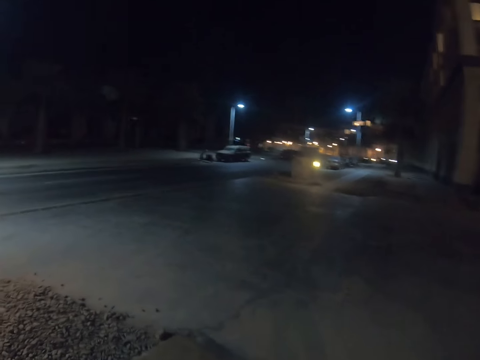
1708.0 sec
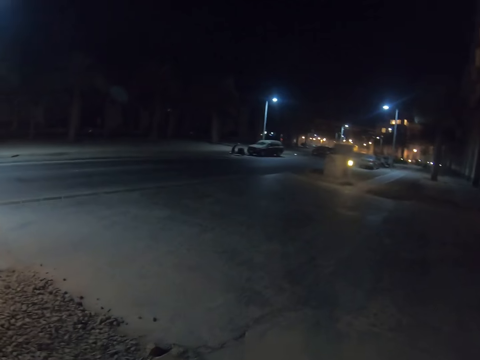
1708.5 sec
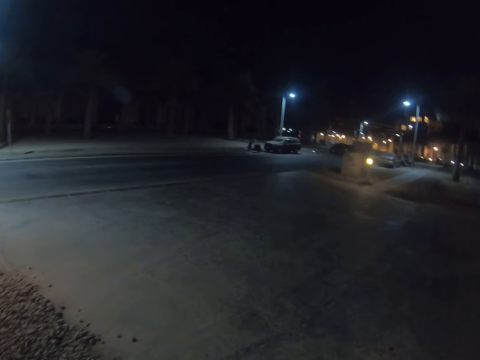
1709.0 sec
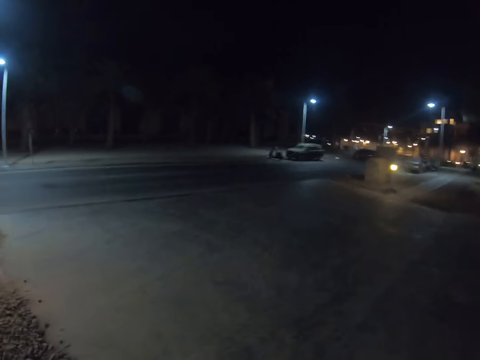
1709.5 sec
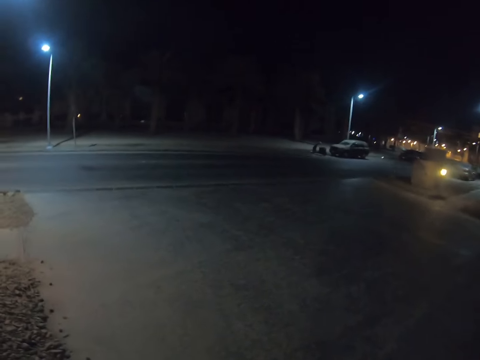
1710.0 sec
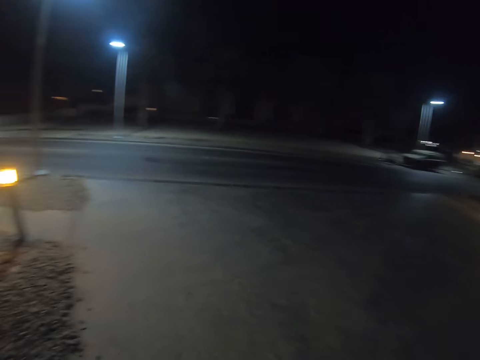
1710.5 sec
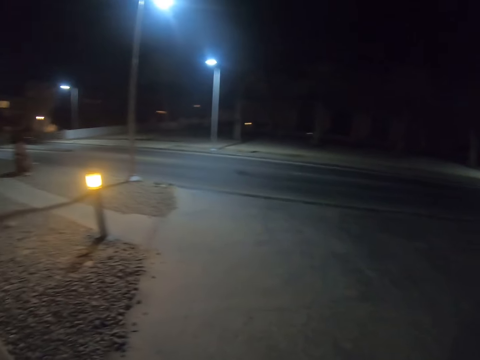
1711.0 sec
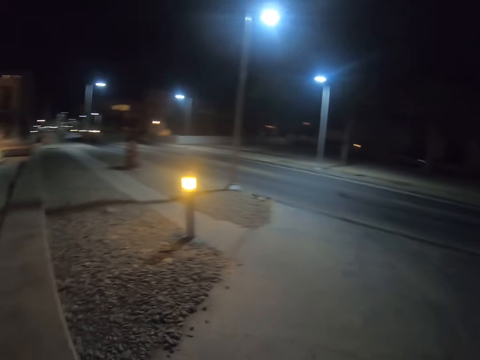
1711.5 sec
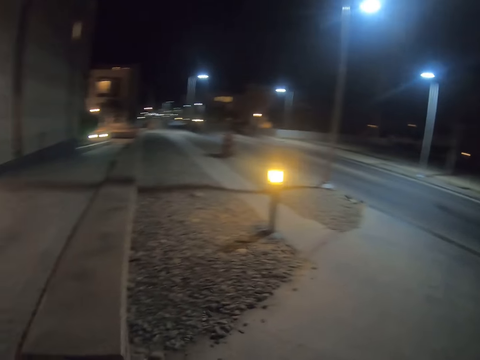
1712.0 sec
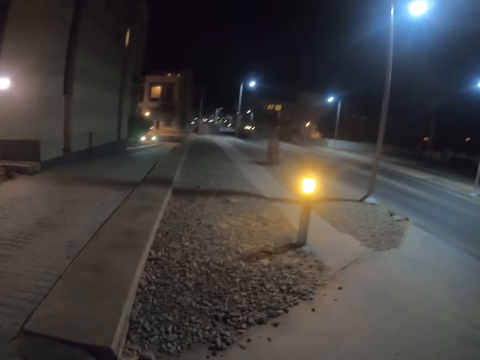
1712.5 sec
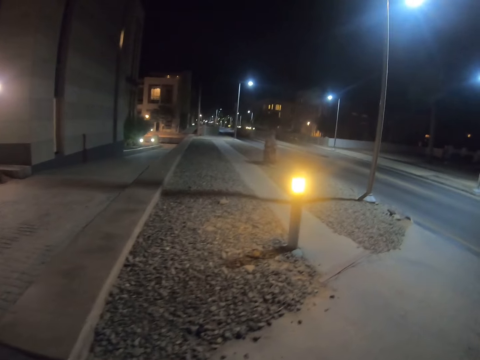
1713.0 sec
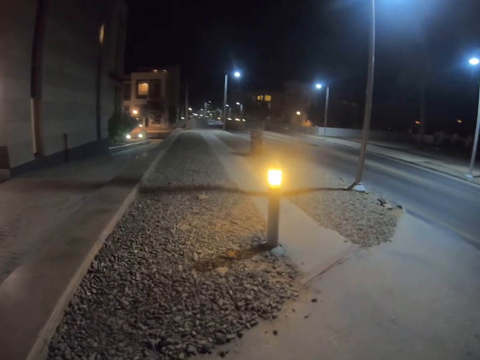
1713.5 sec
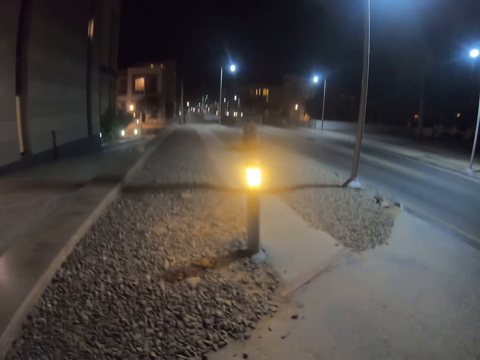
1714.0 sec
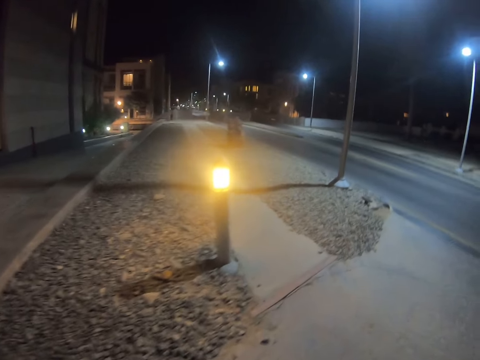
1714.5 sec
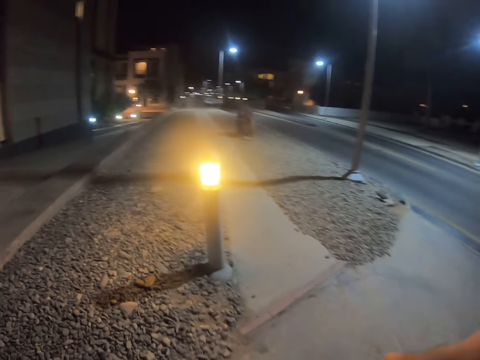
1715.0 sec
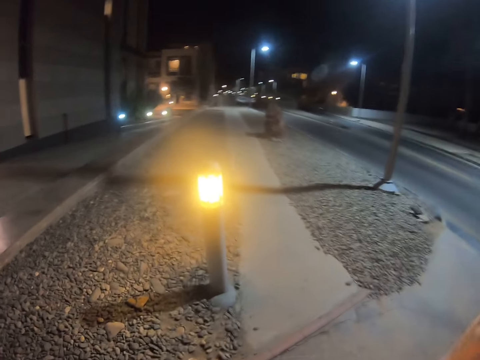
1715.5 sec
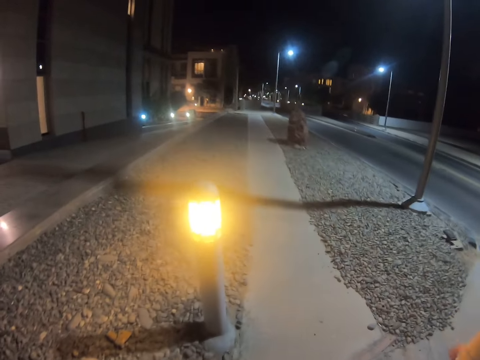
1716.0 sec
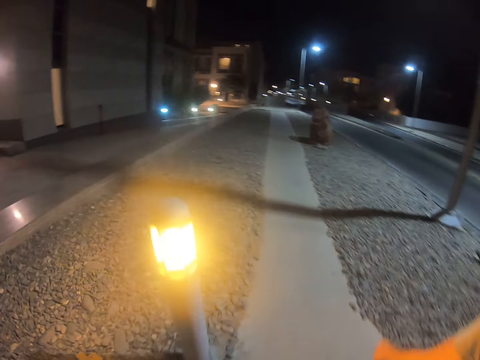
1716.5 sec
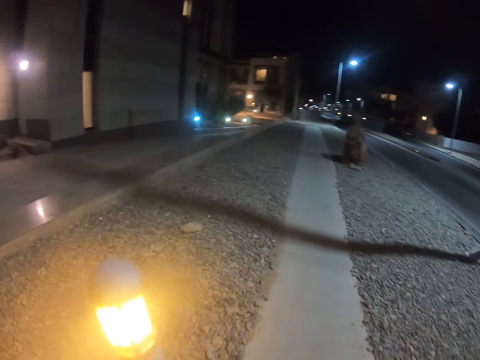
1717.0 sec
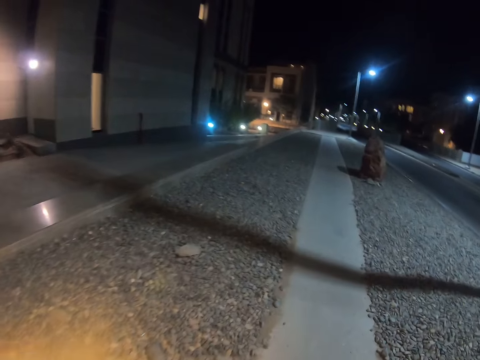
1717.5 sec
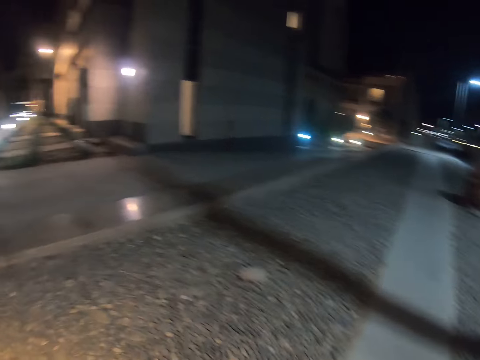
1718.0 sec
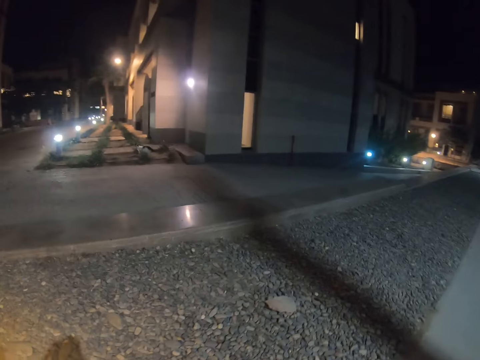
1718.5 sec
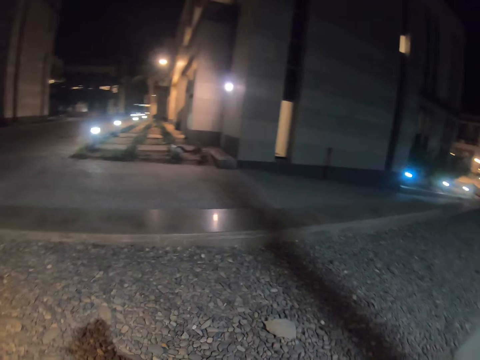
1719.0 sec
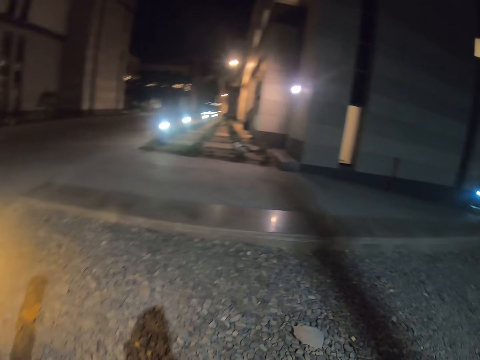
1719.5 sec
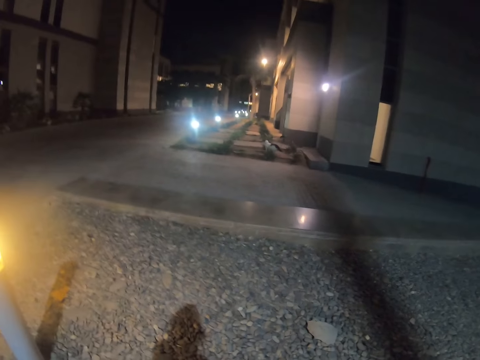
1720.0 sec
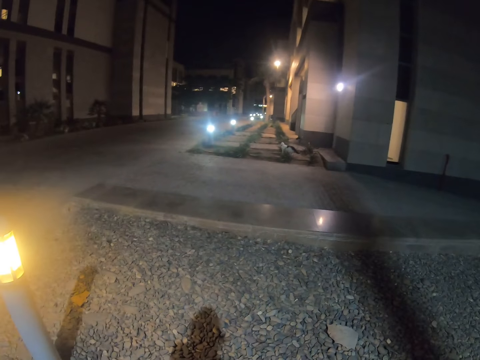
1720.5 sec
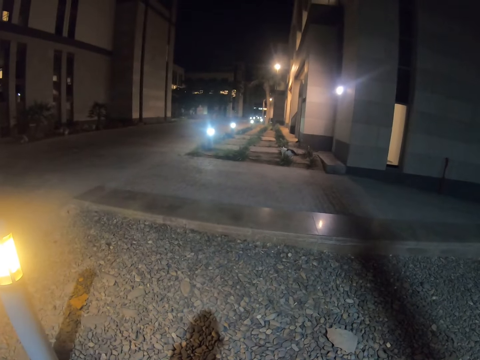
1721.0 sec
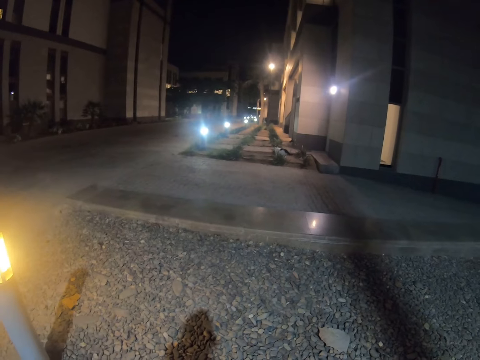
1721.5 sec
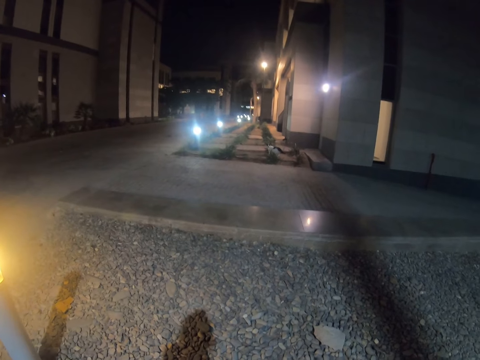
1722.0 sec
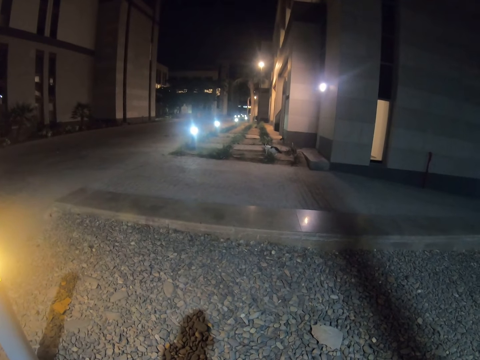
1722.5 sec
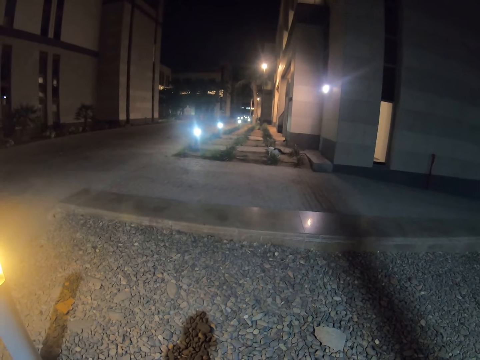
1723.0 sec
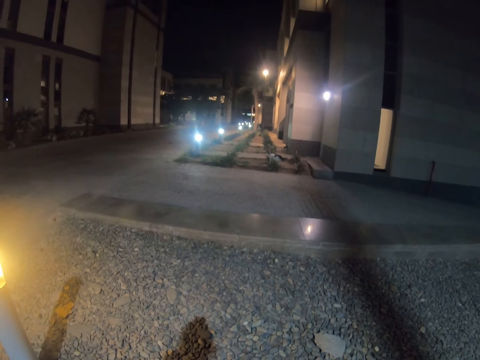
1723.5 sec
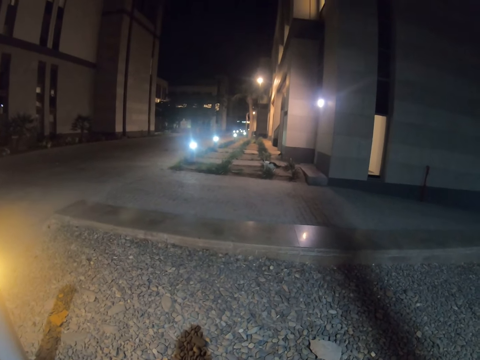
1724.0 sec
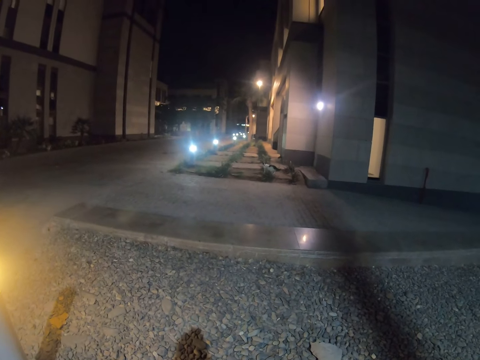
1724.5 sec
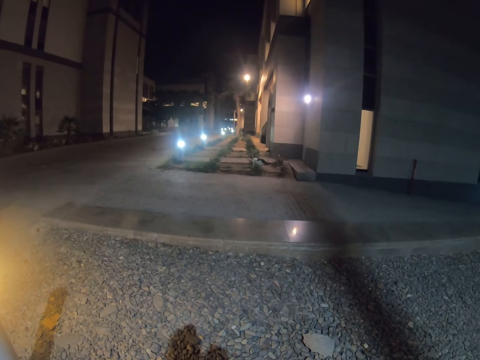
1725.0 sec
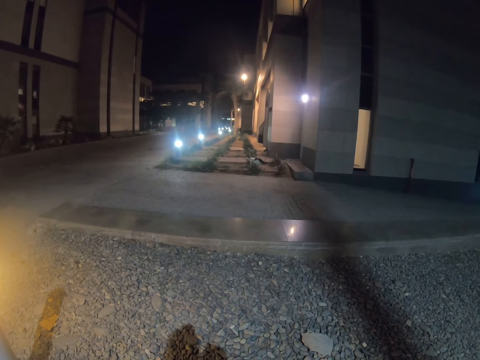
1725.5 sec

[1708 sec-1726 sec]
The camera wearer walks towards the street road. They walk with a man on the sidewalk. They wait for a cat and gaze at the cat. They stop for a while.

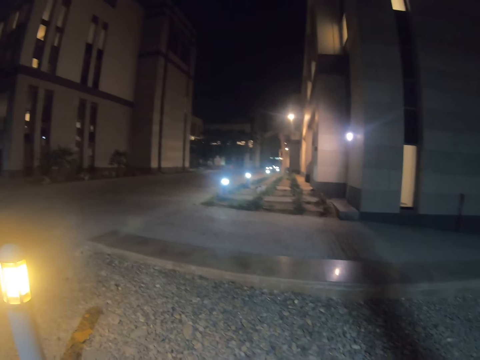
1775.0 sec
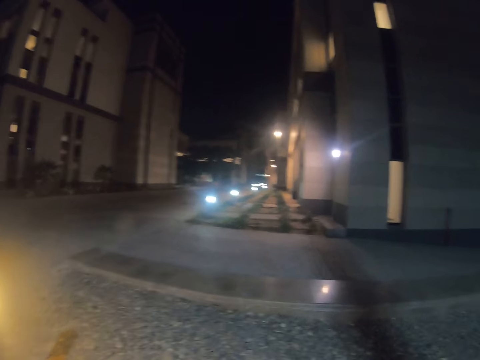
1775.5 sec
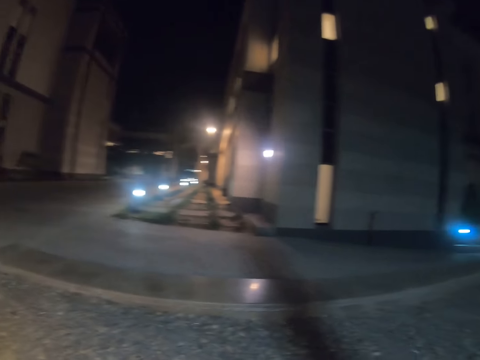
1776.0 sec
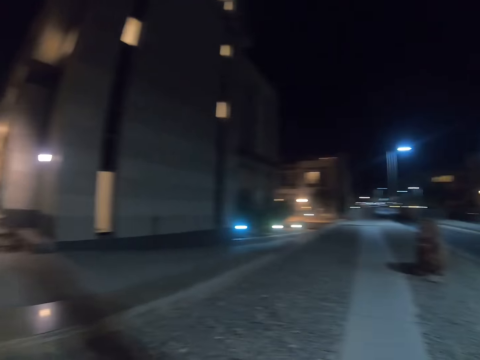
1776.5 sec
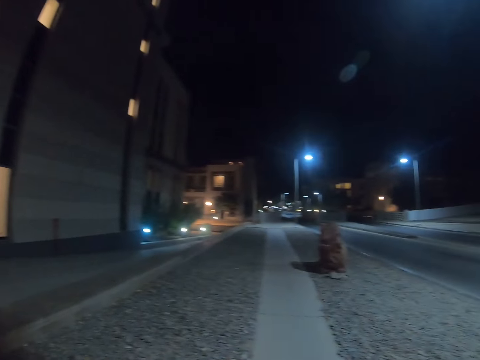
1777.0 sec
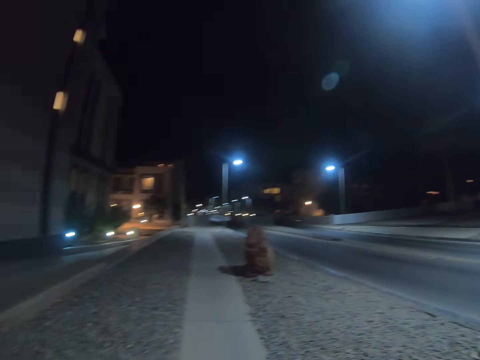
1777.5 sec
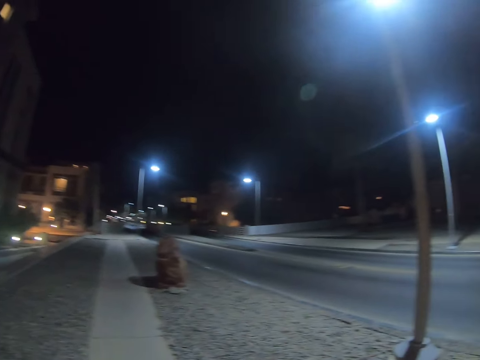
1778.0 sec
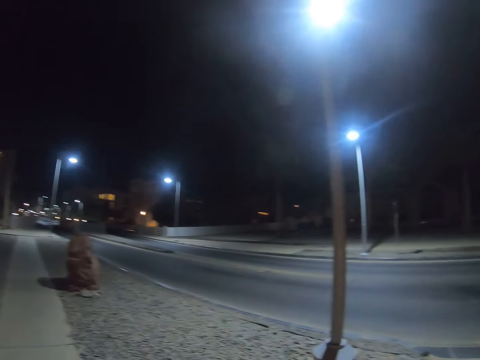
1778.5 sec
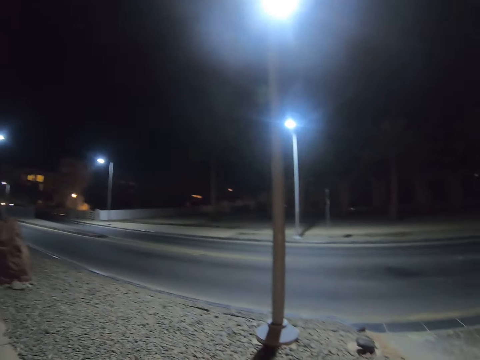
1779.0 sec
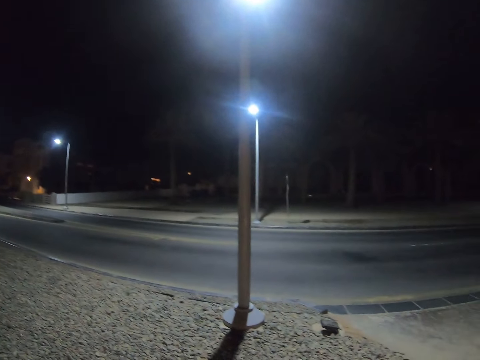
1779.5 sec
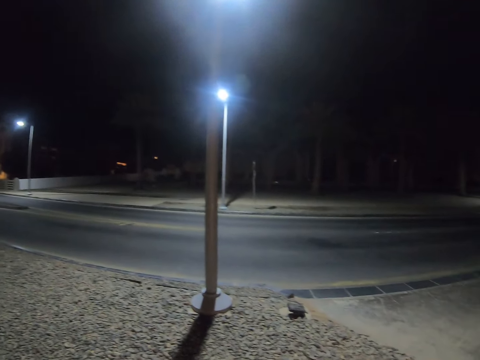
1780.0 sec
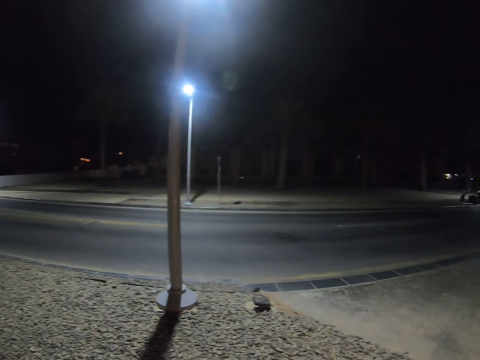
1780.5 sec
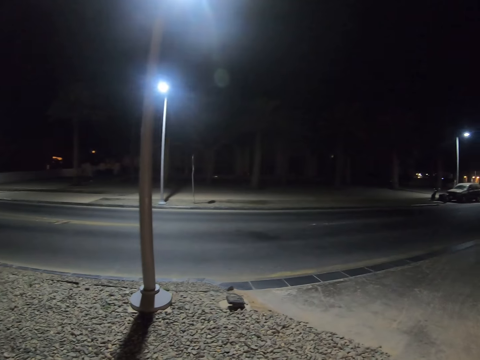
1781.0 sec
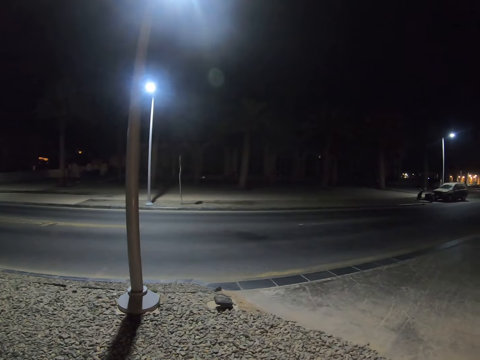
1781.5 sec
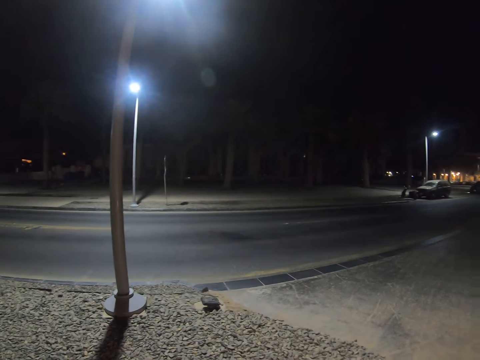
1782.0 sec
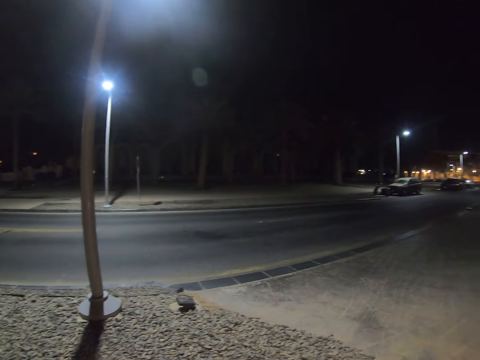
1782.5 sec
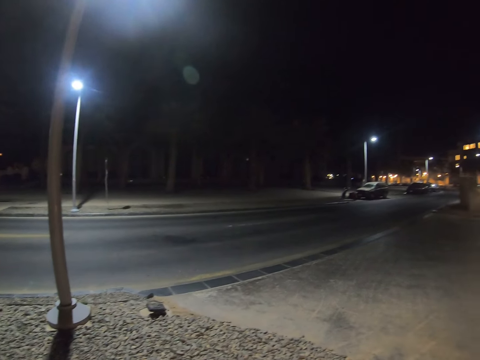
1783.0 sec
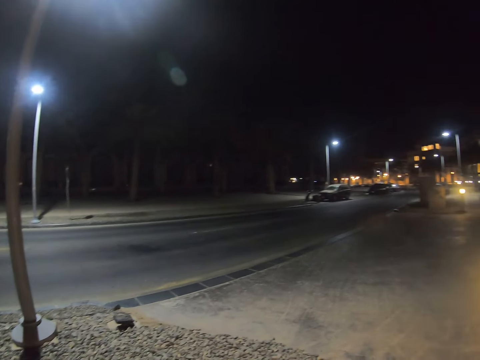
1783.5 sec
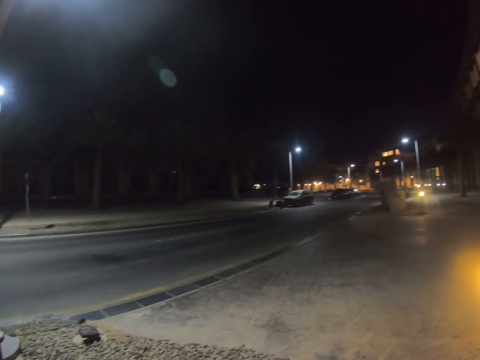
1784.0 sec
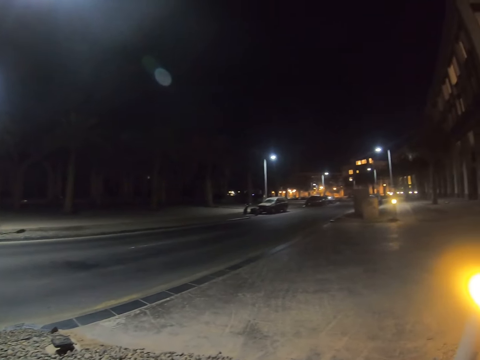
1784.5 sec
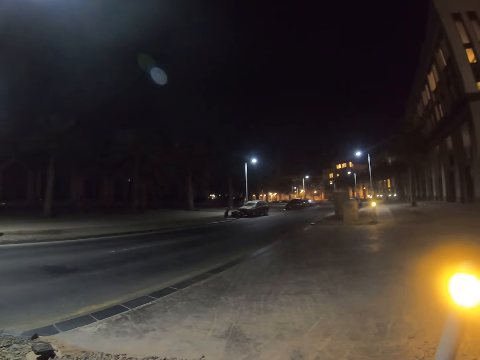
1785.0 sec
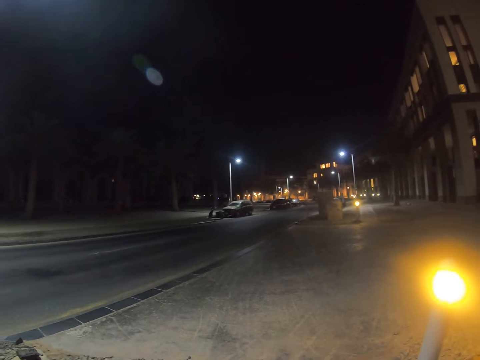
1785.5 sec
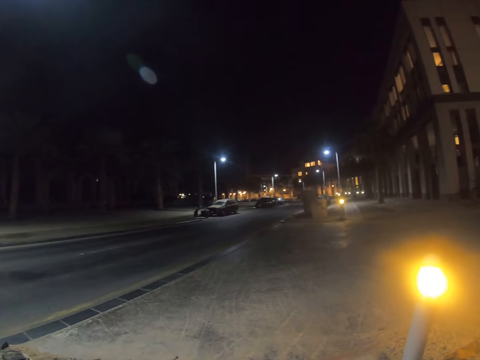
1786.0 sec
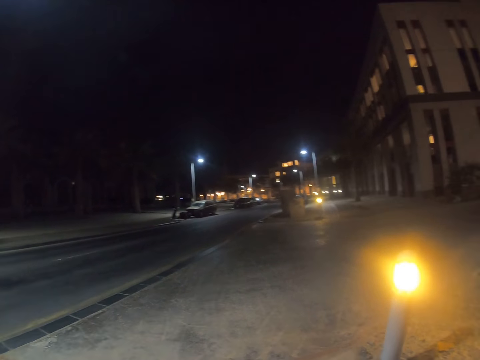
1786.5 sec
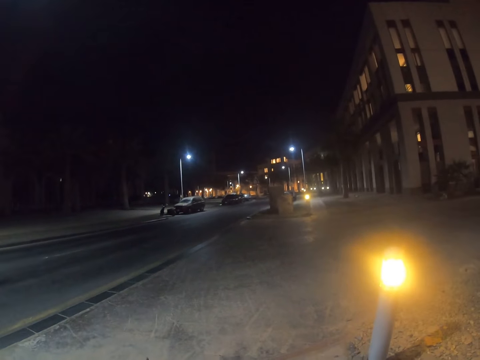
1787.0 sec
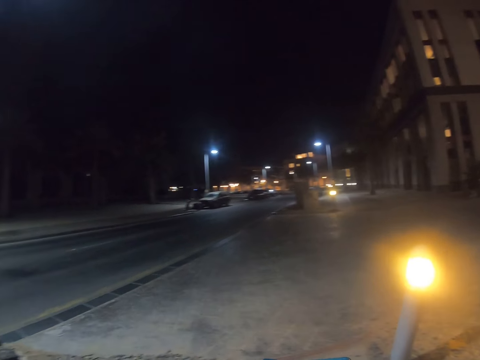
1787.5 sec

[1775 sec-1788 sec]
The camera wearer looks around.
